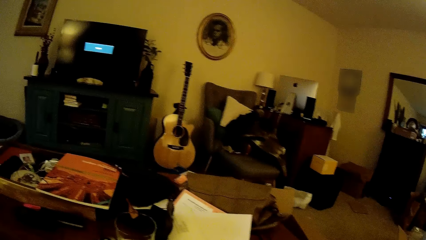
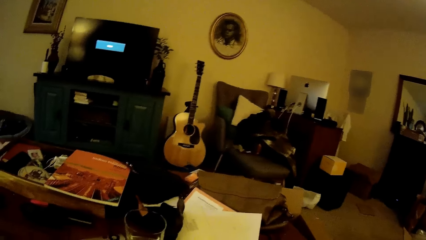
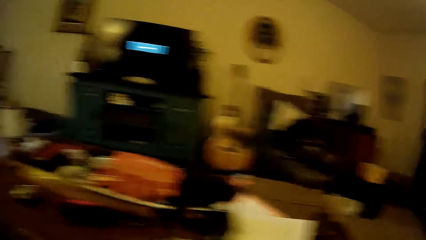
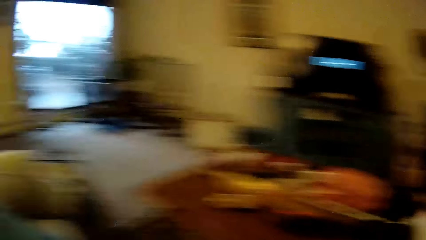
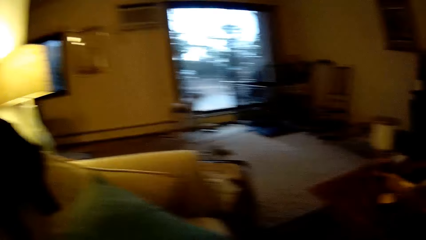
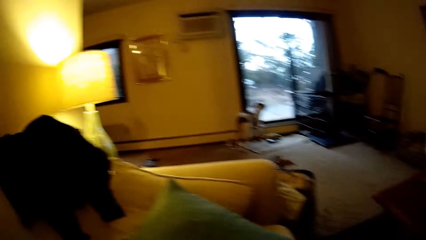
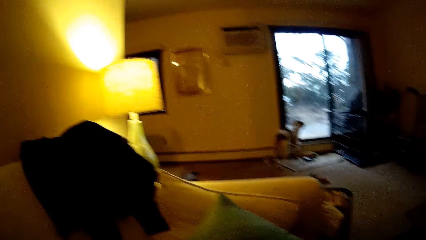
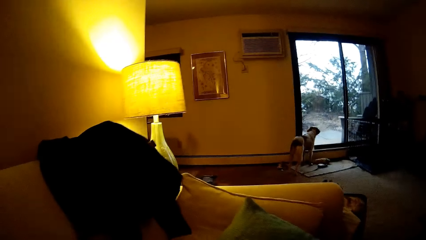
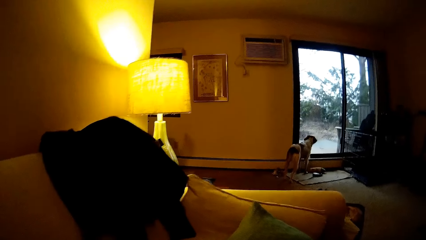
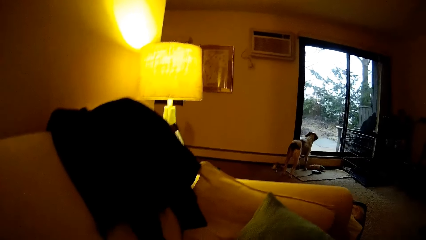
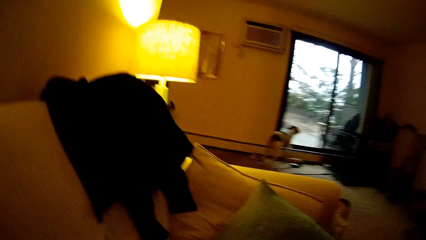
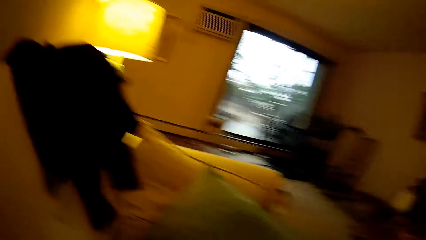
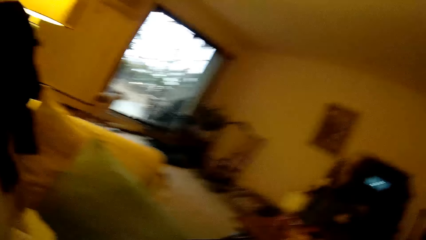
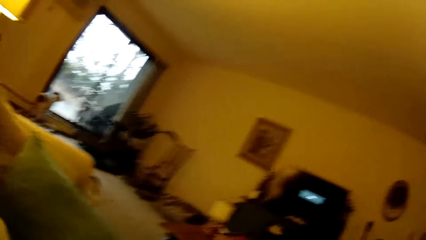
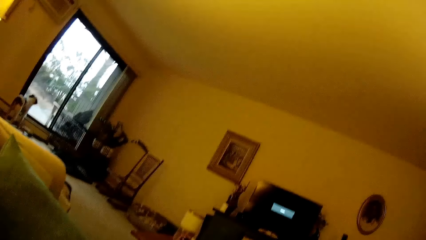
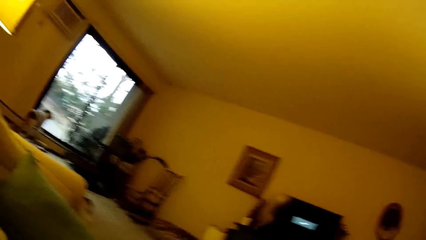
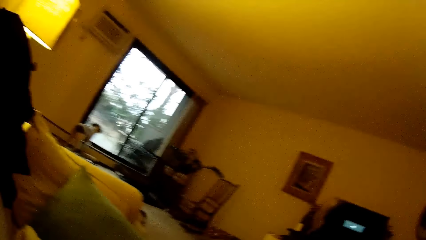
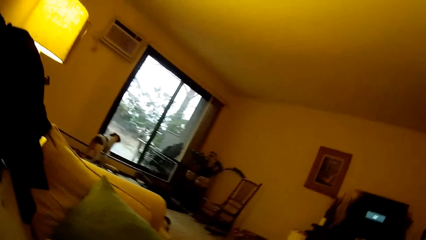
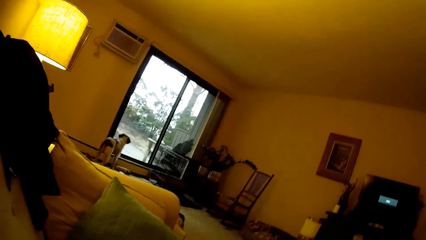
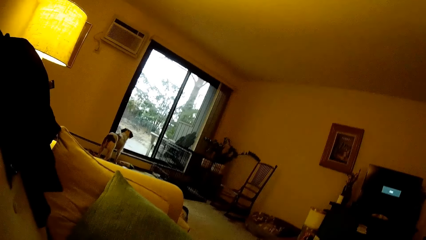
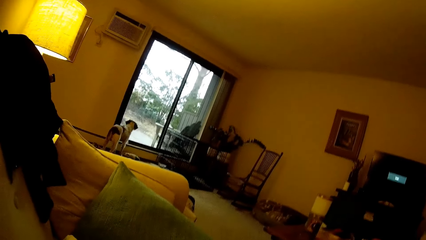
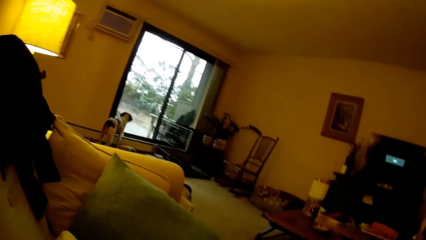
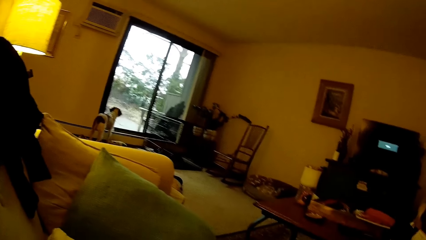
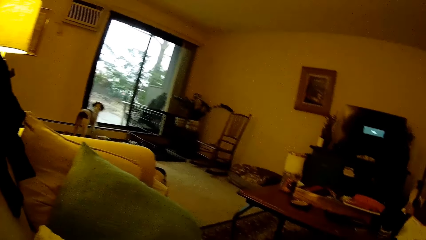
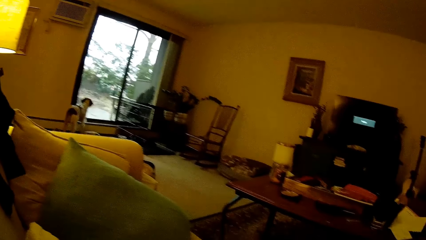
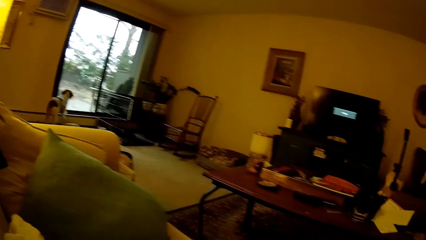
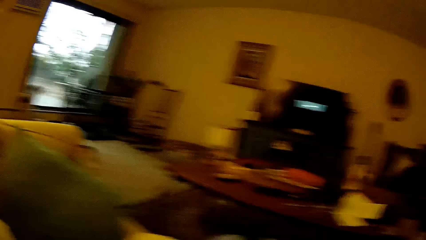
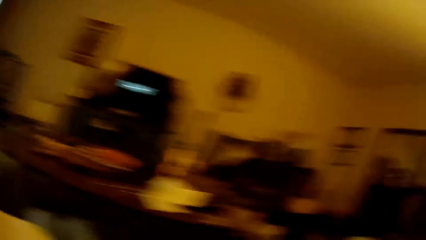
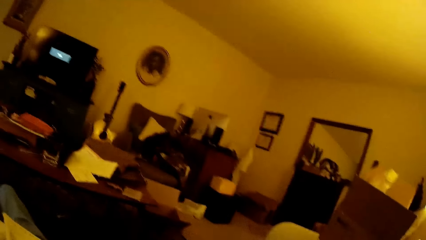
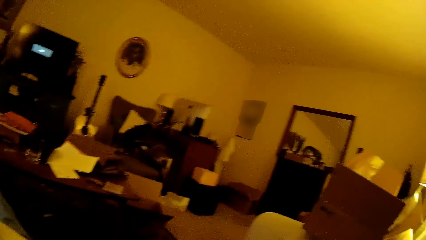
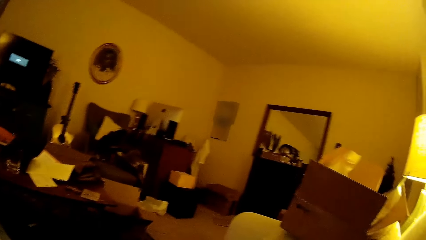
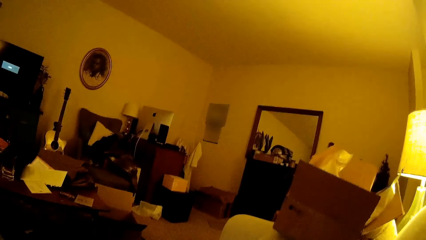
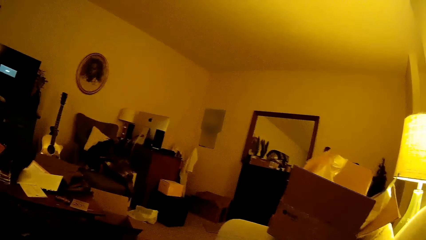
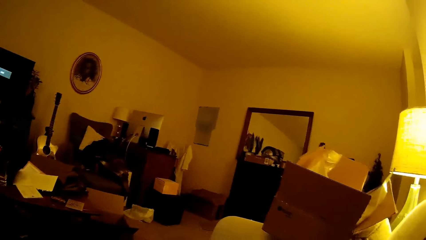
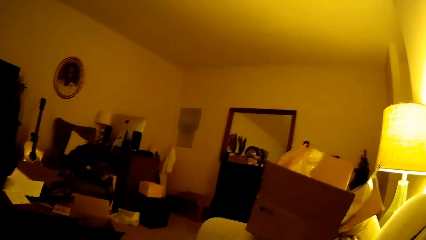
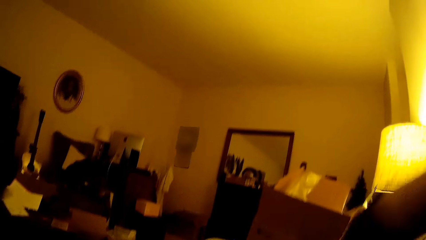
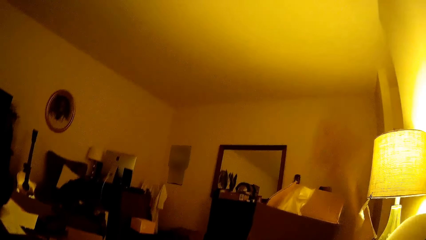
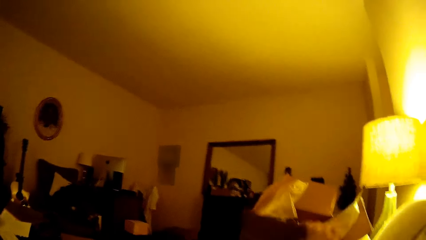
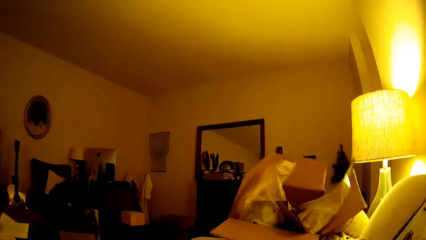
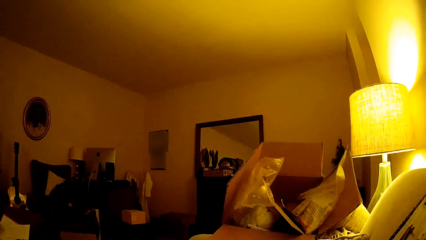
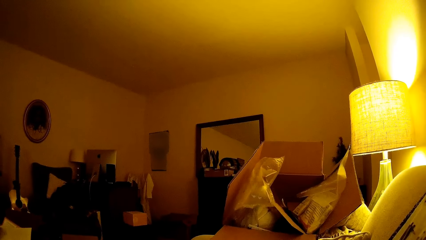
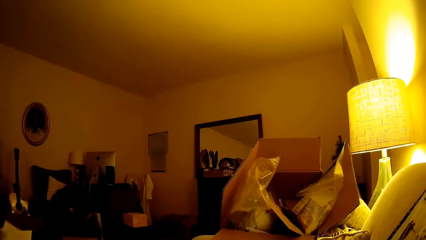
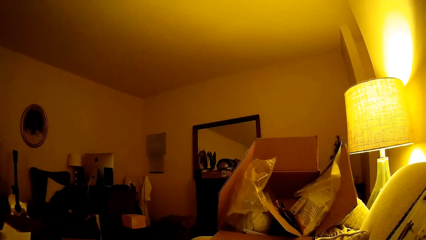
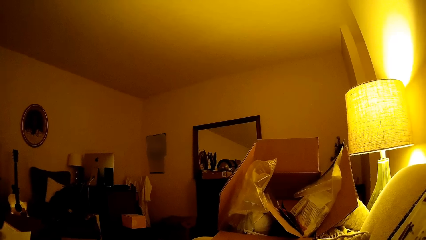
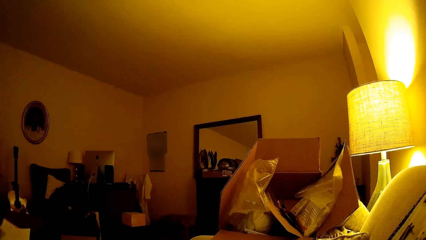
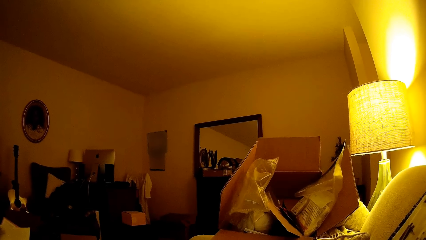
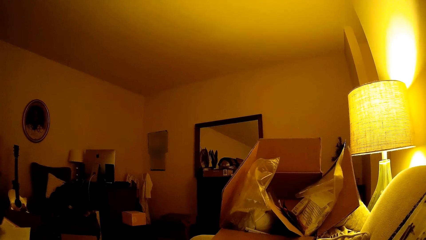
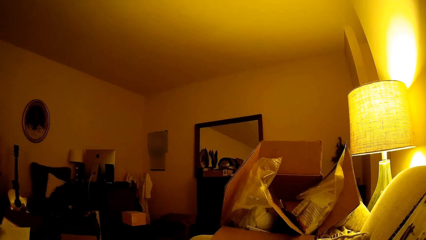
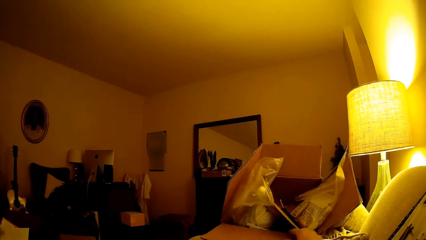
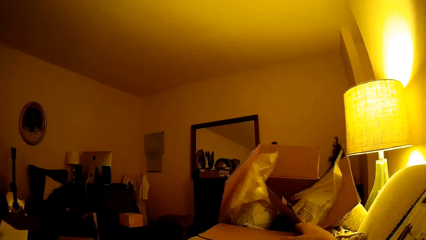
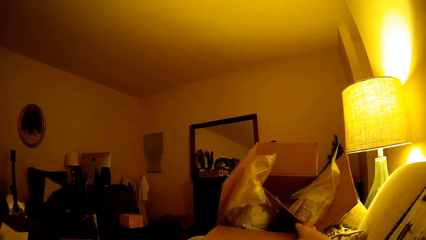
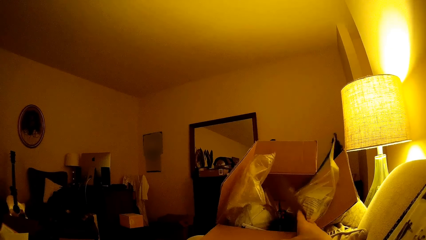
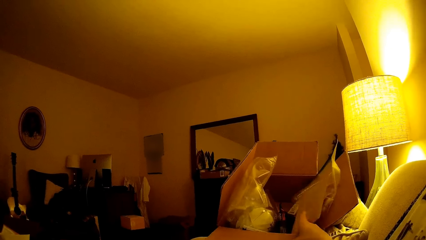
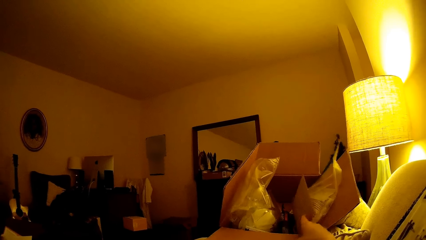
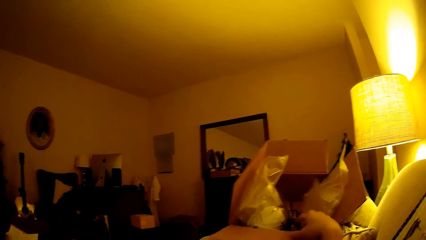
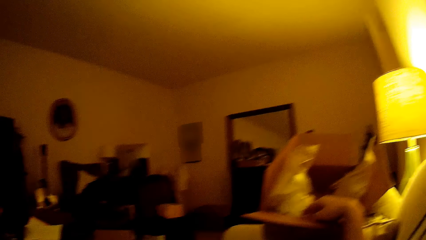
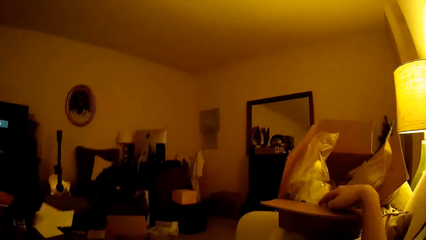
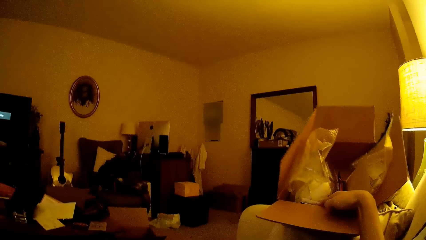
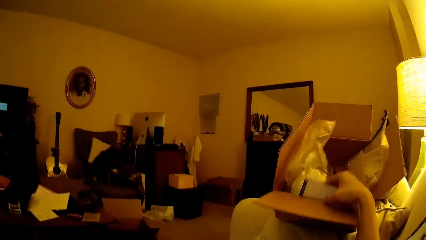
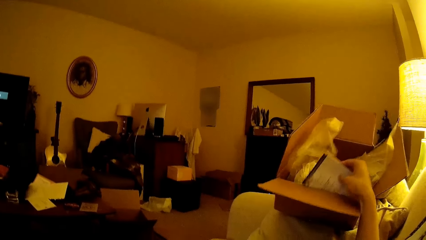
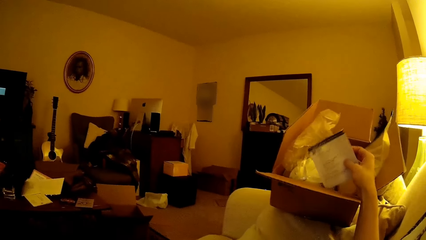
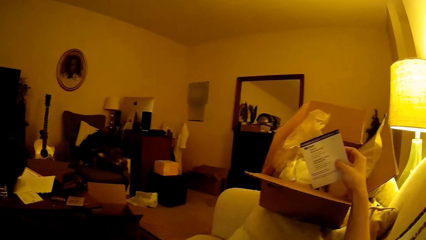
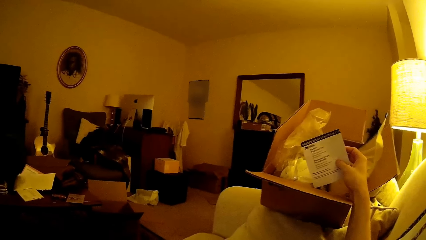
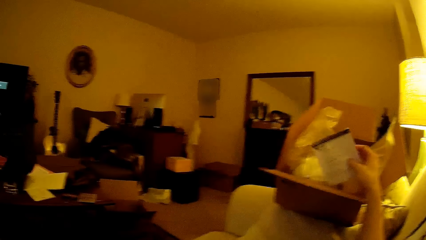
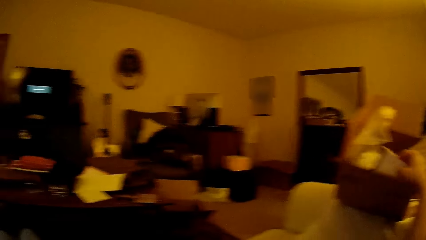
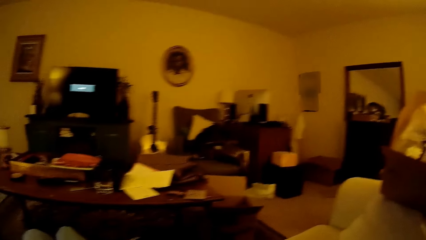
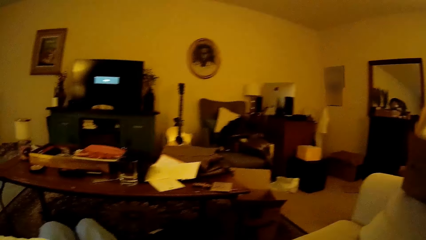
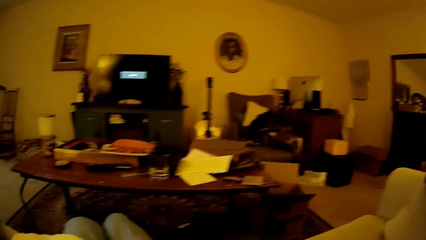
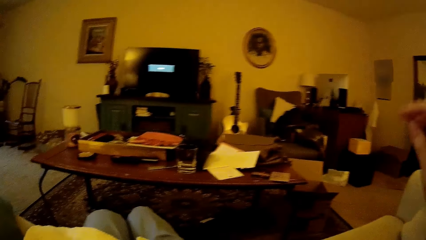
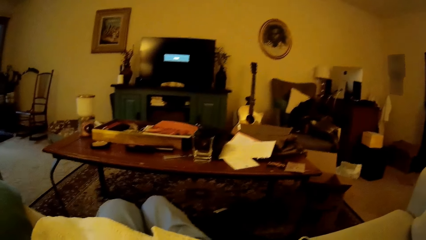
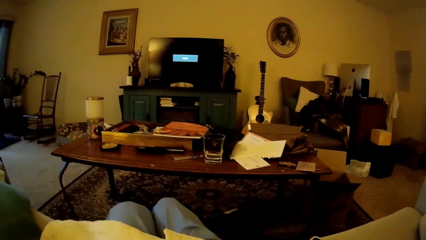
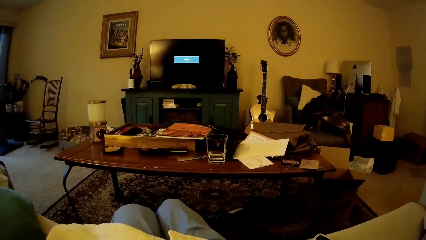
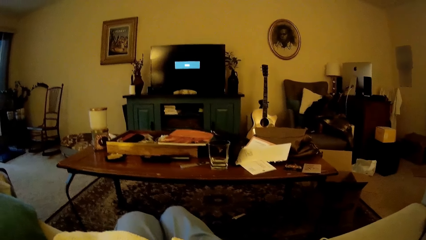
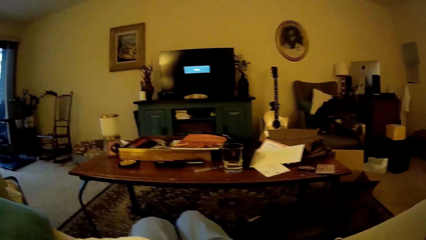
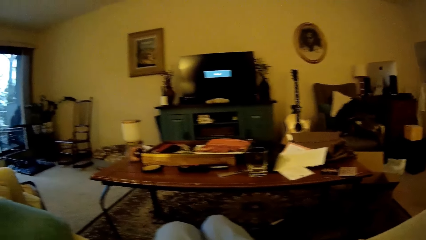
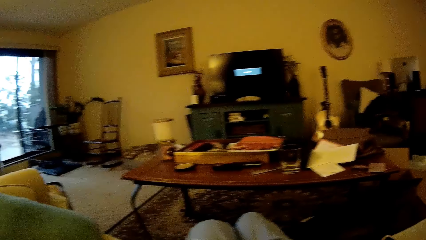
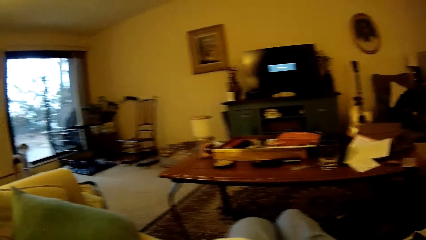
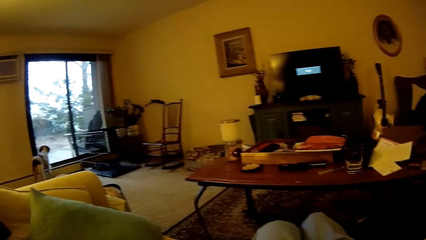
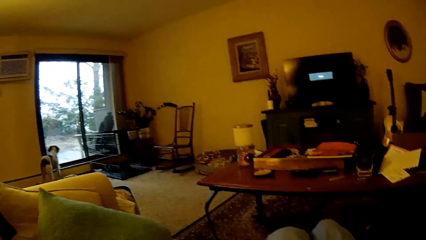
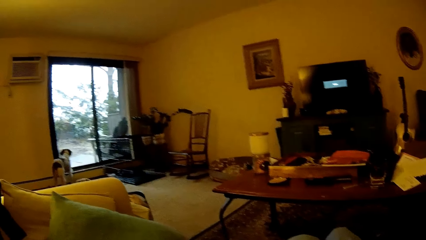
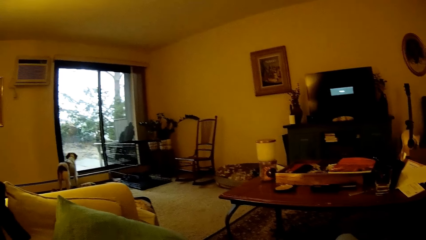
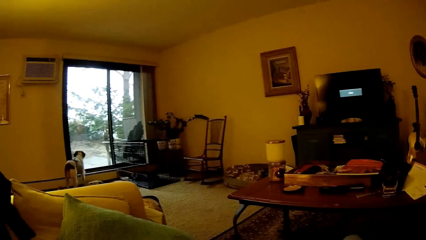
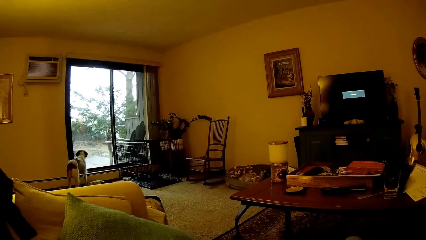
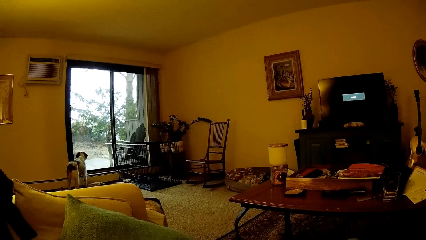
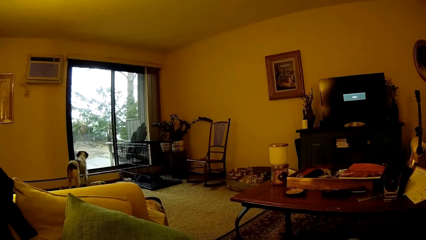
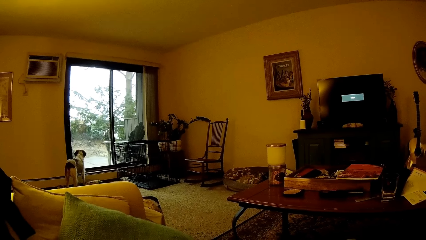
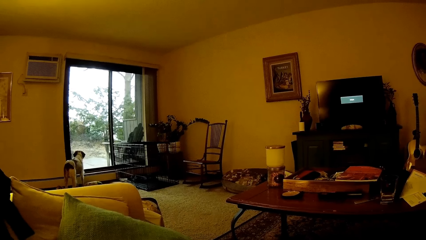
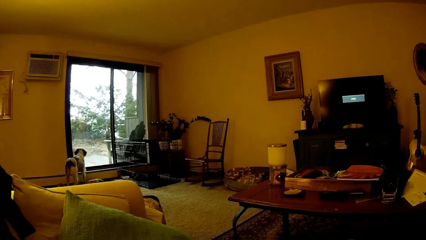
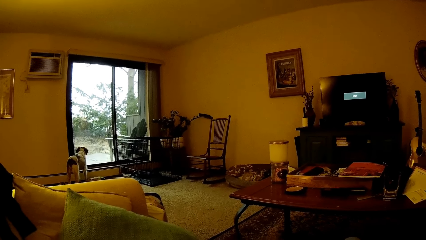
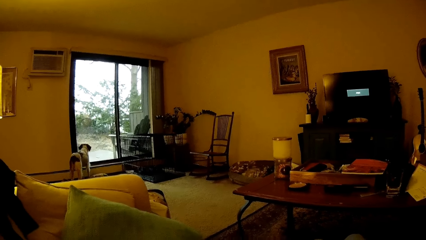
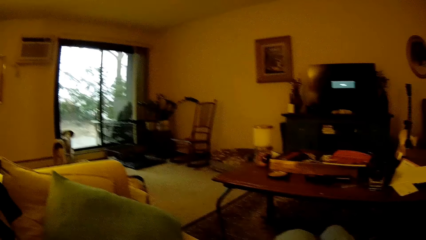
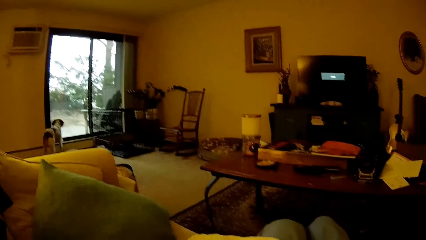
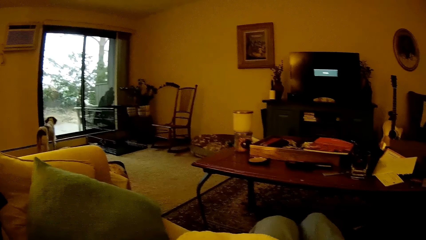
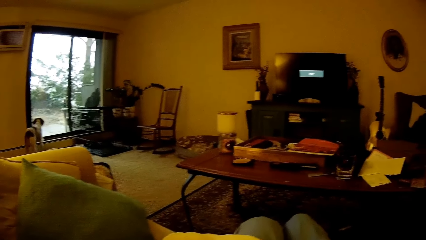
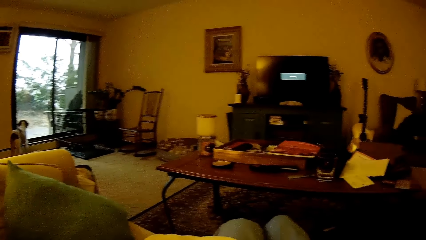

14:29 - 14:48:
The camera wearer places the book down. He looks around. He moves the hand. He touches a carton with his right hand. He touches a piece of carton in the carton with his right hand. He picks up a paper from the carton with his right hand. He drops the paper in the carton with his right hand. He looks around.
